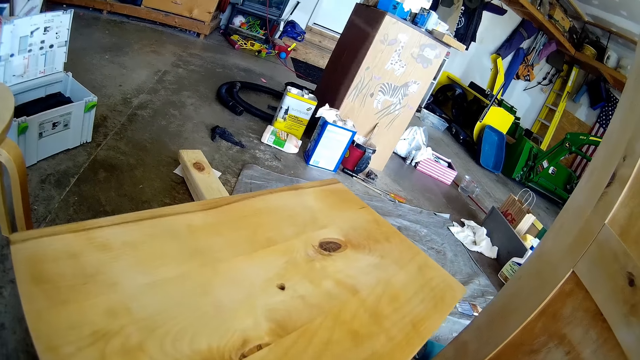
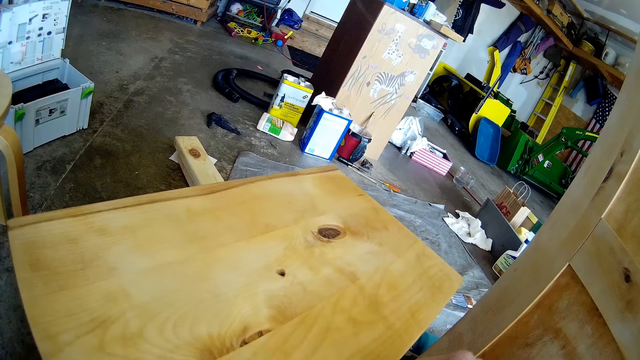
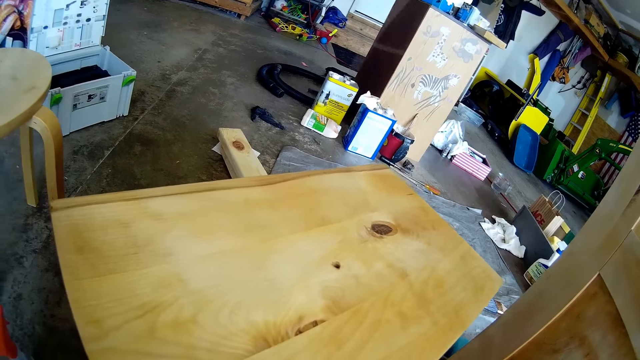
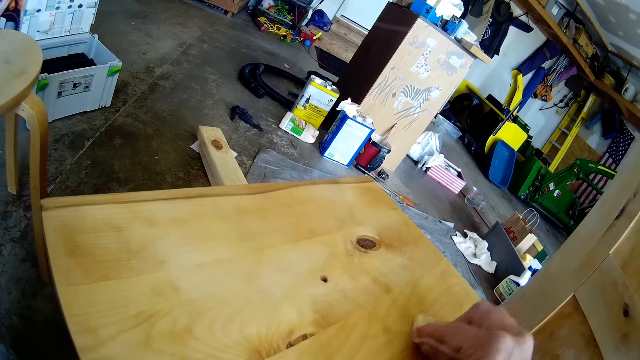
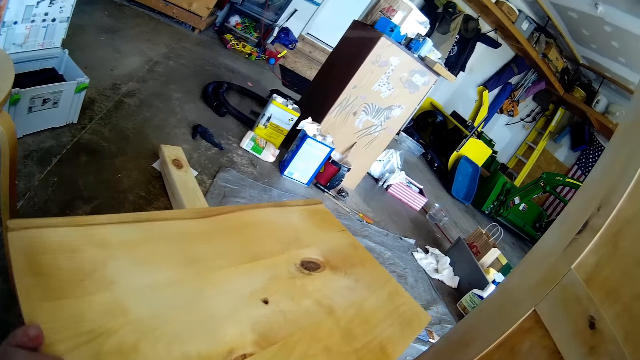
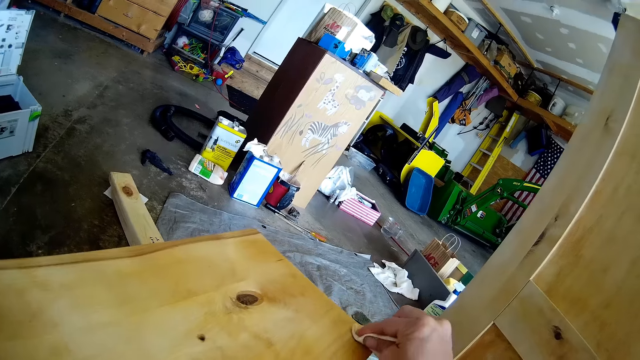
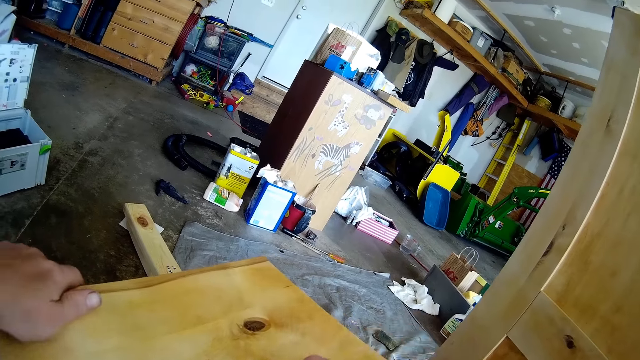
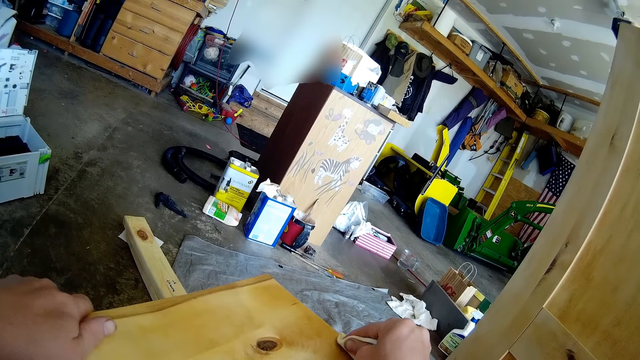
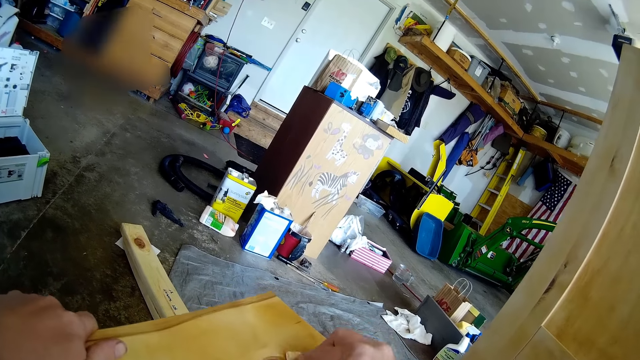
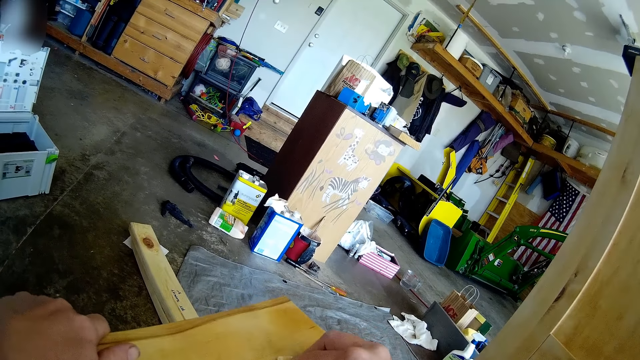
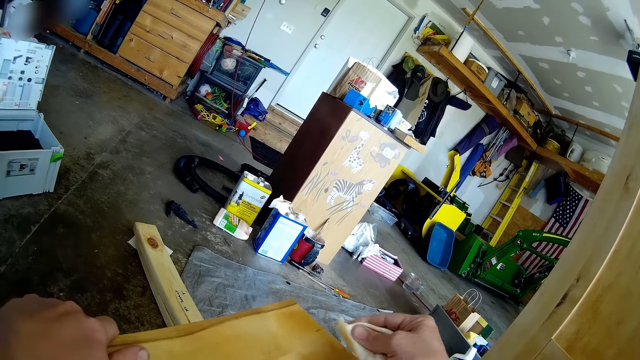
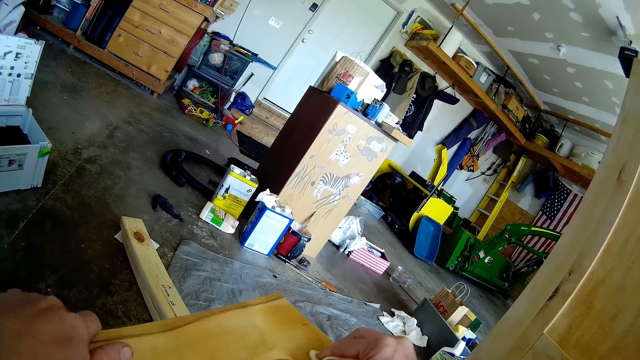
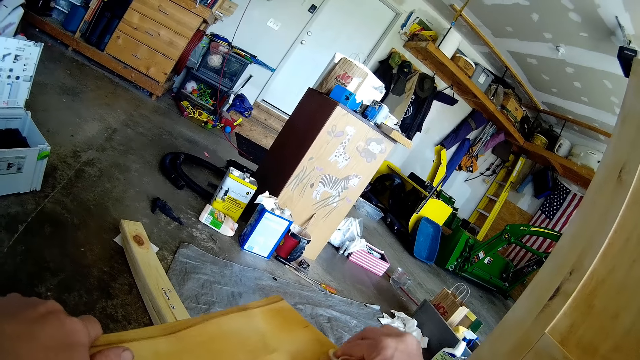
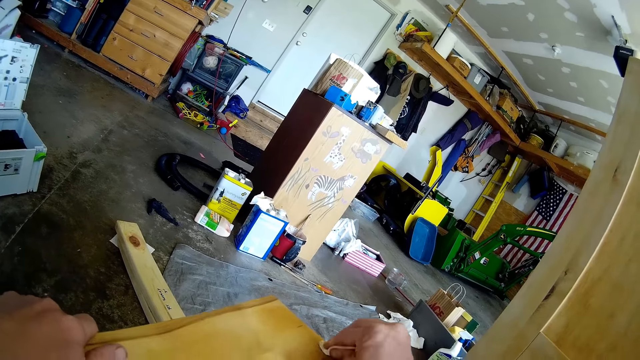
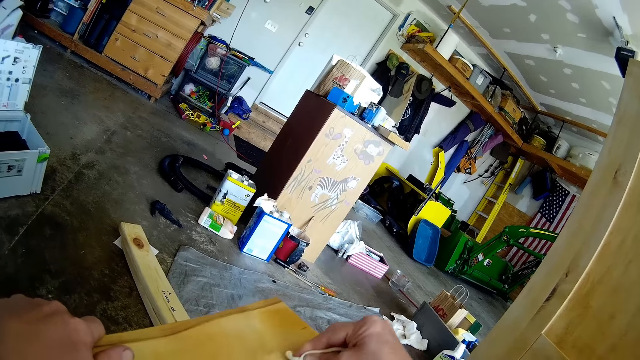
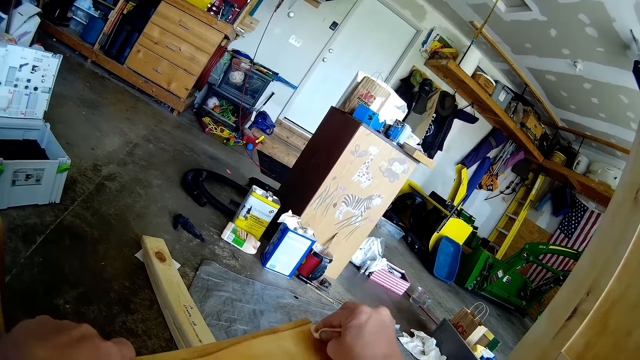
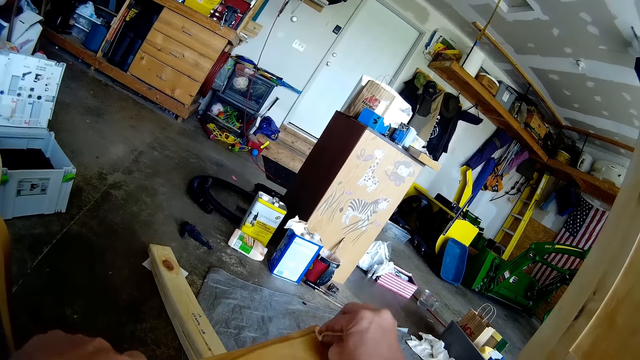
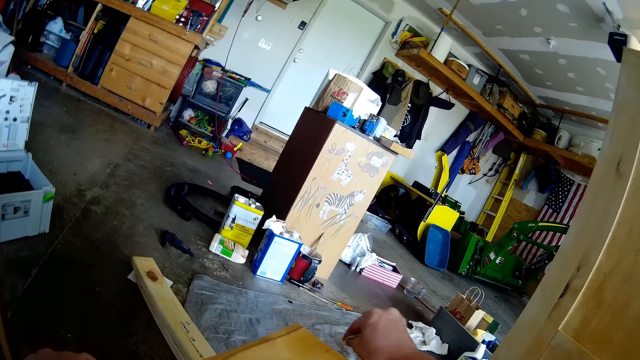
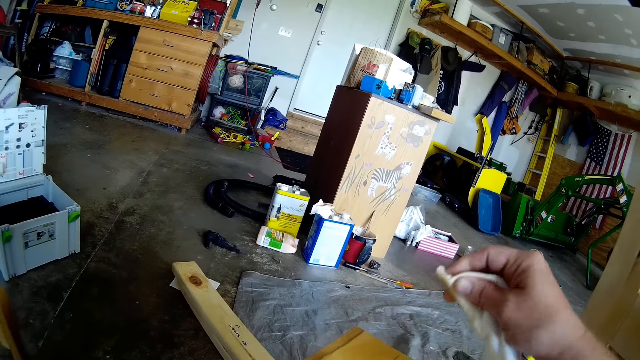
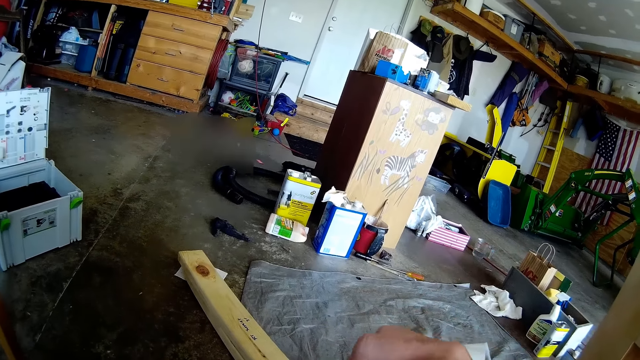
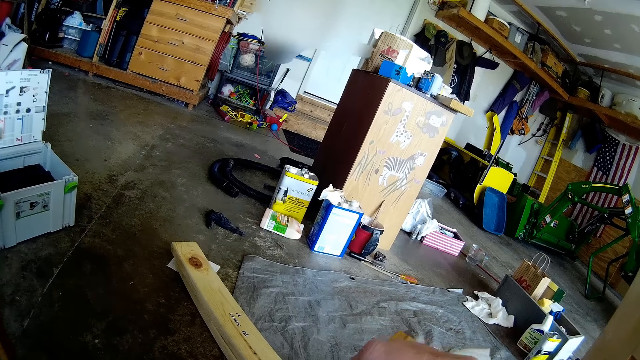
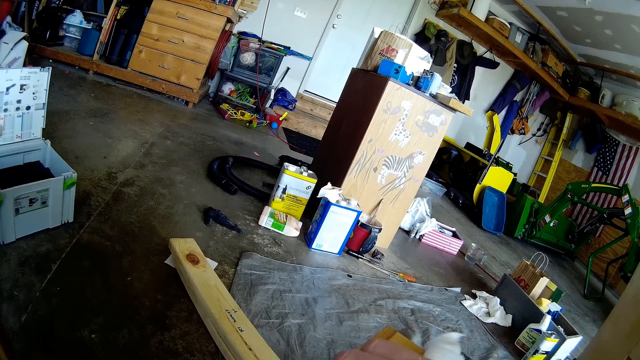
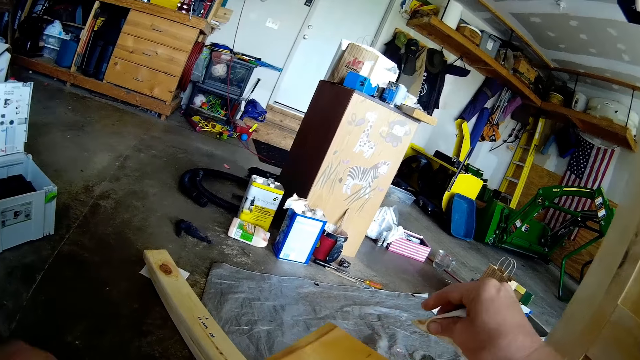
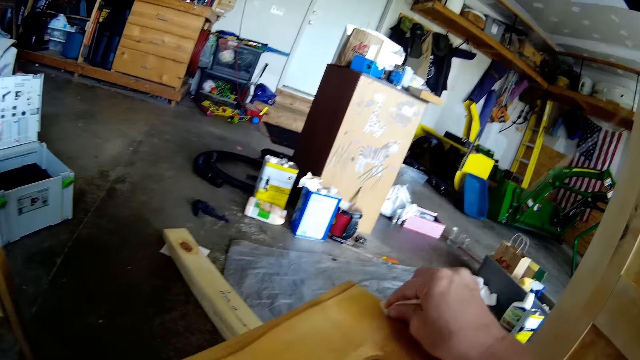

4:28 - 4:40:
The camera wearer places a hand on the bench. They wipe the bench with a cloth.

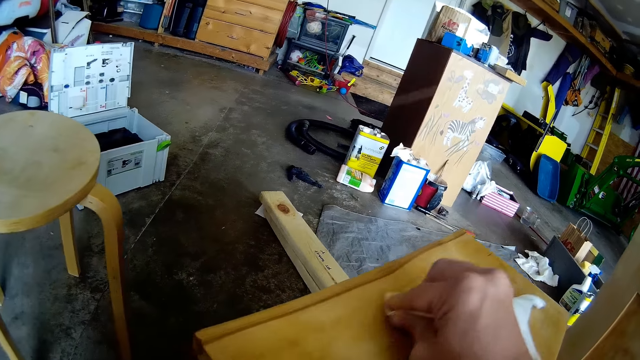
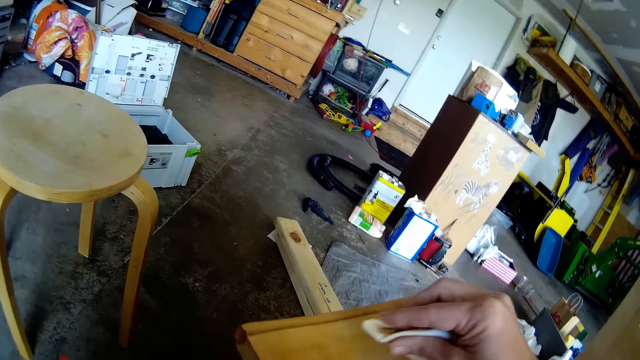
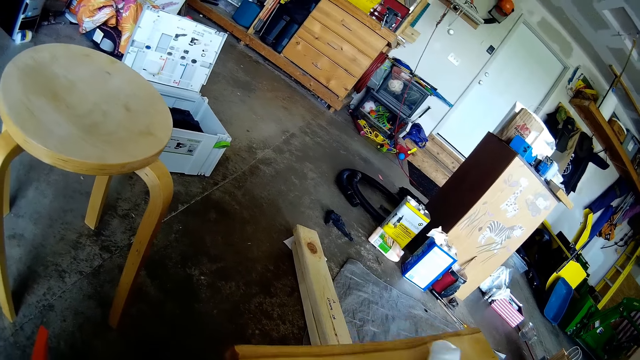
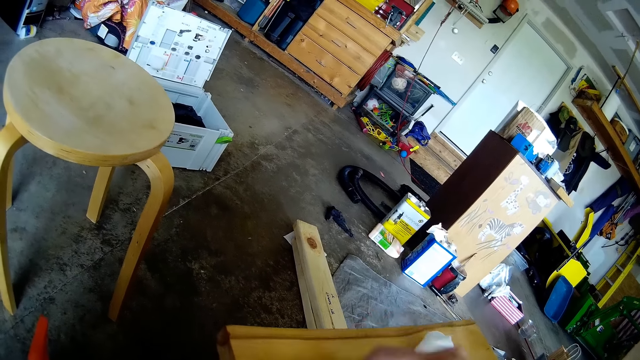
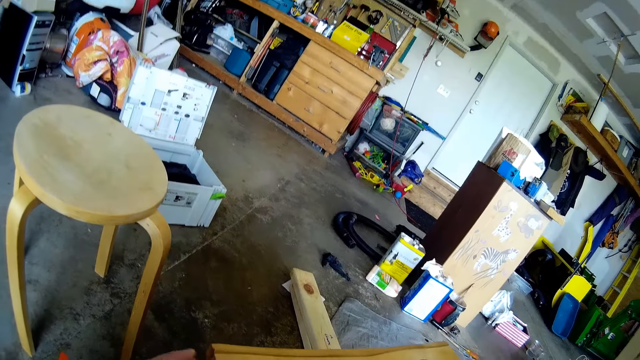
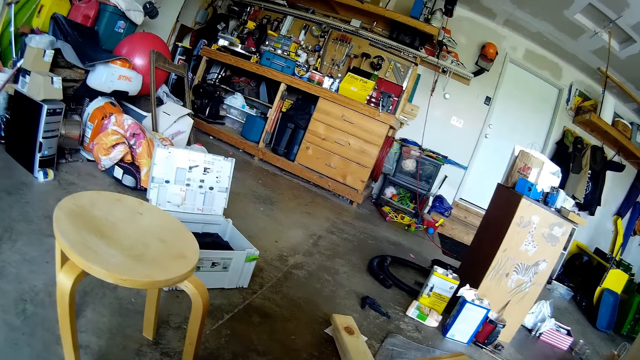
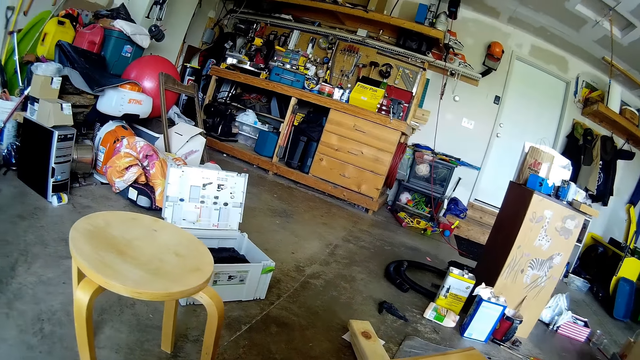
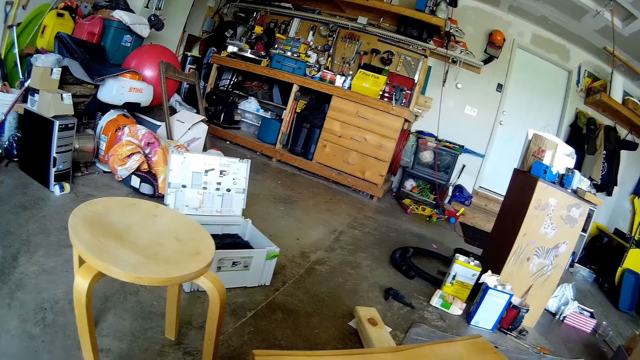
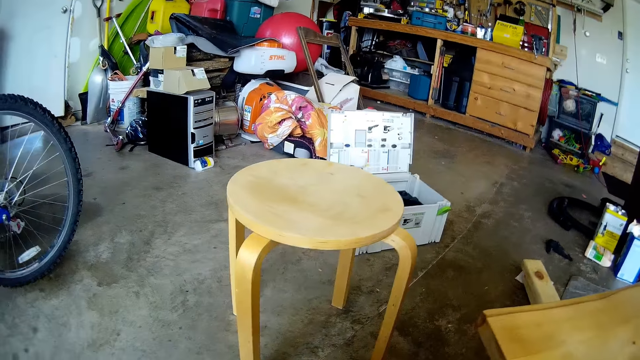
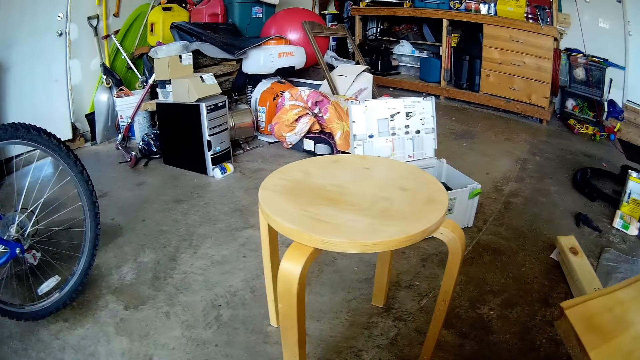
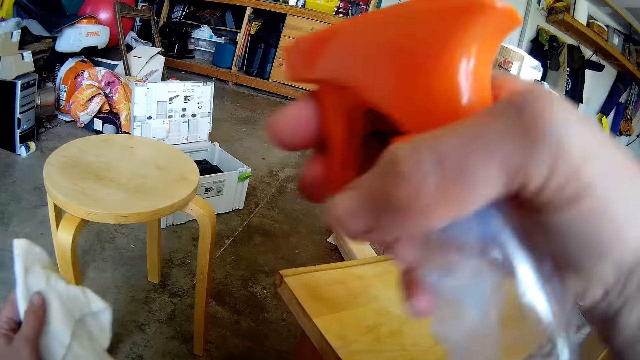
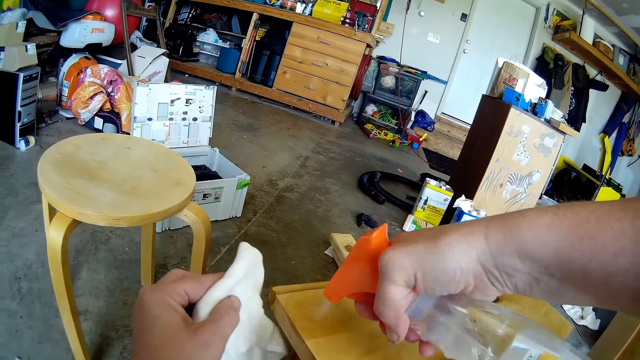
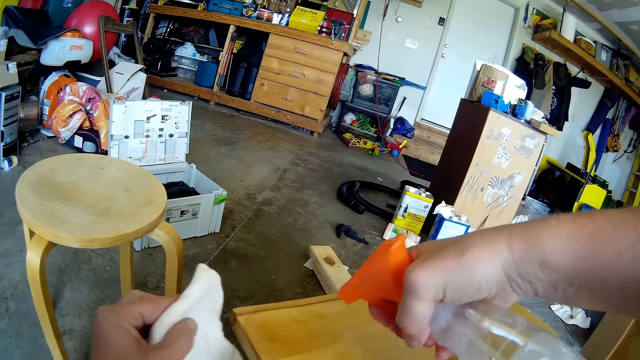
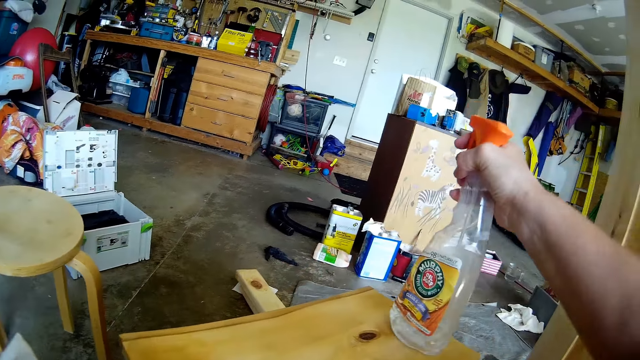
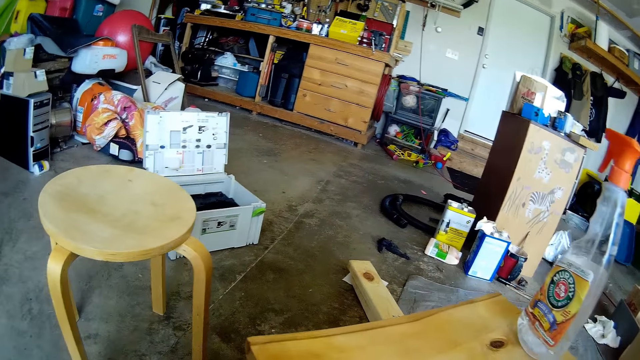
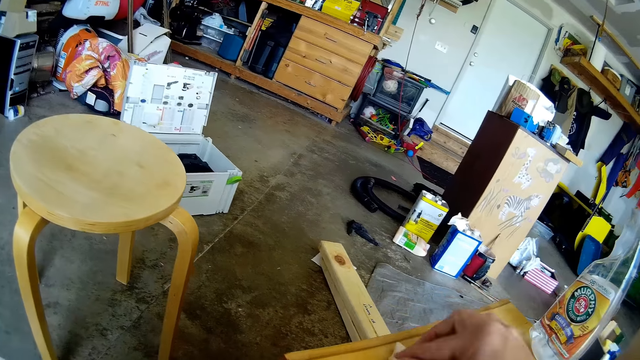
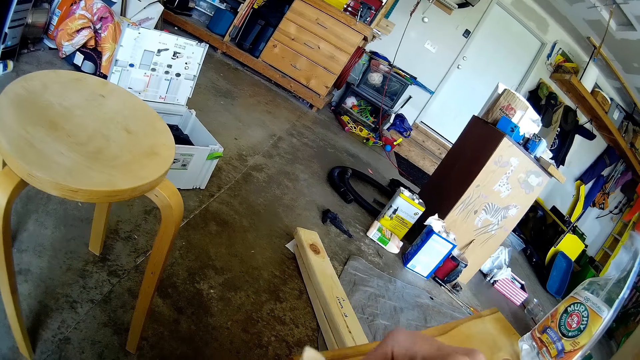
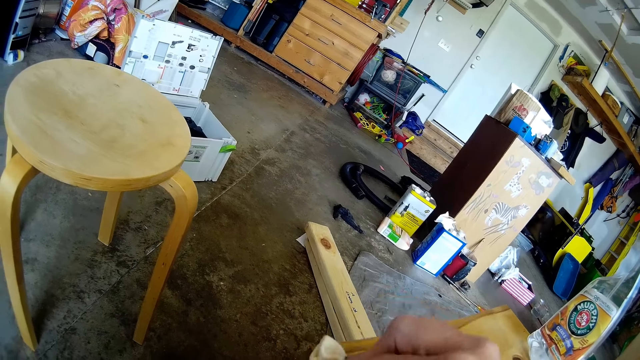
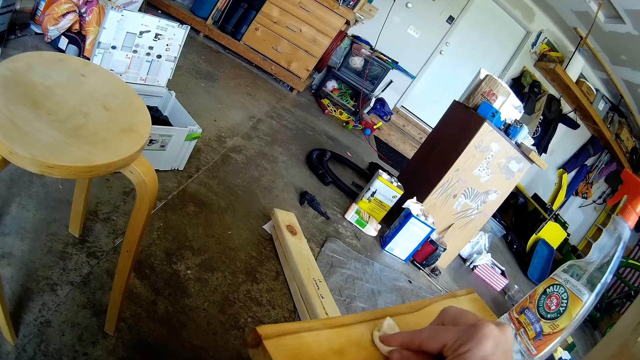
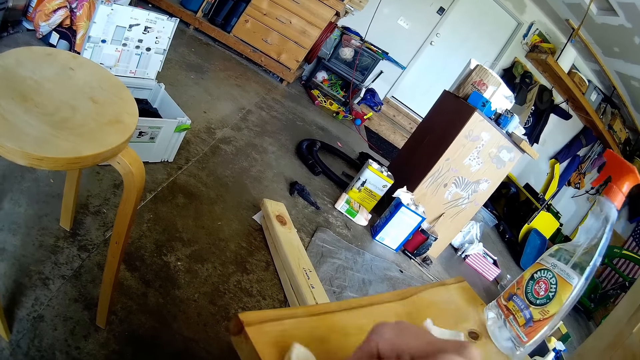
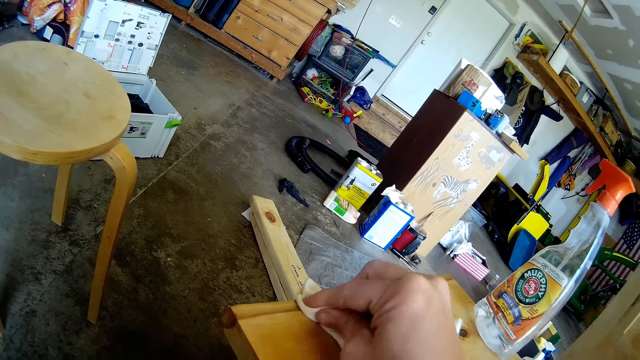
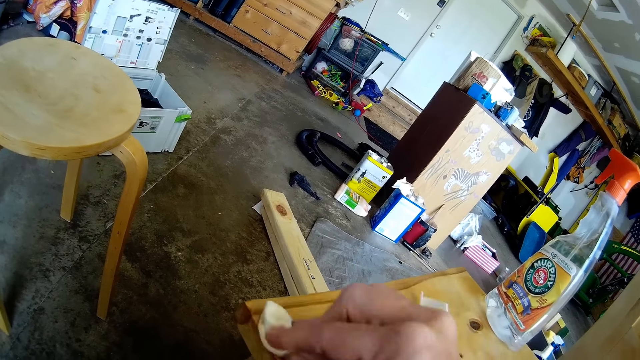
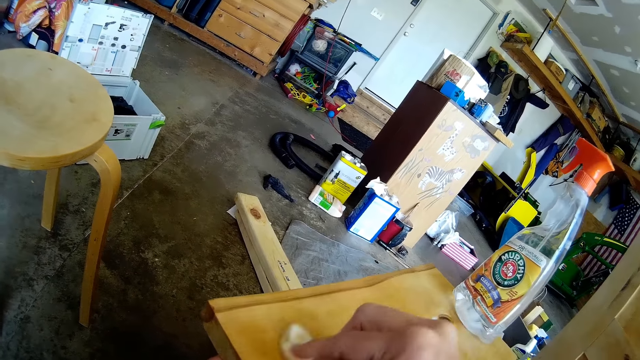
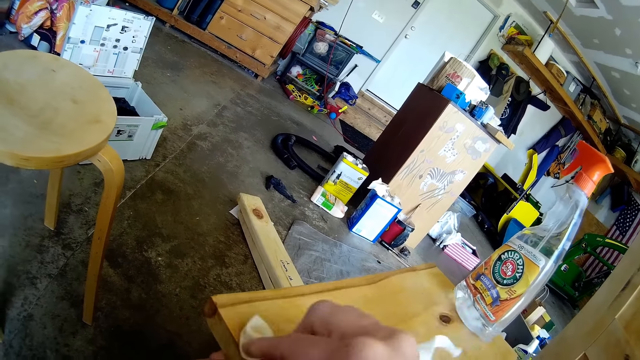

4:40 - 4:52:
The camera wearer picks up a spray from the other hand. They spray the wooden surface or drawer with the wooden furniture cleaning spray. They put down the wooden furniture cleaning spray on the drawer. They place a cloth or kitchen towel on the other hand. They wipe the wooden surface with the kitchen towel.
